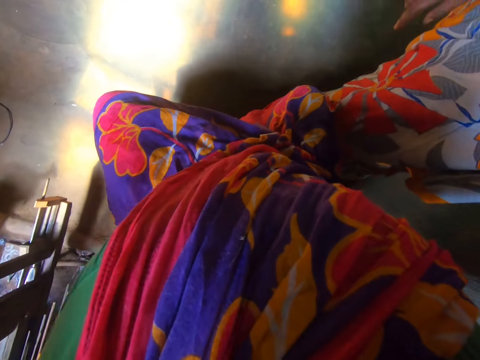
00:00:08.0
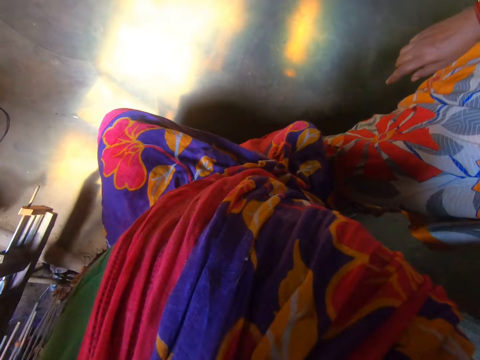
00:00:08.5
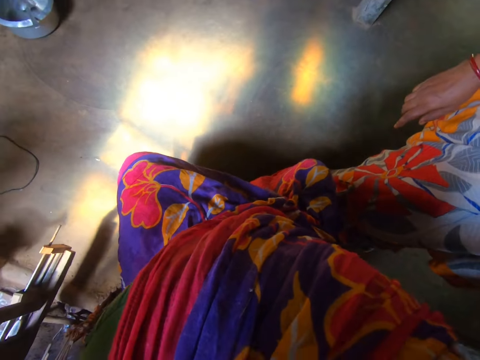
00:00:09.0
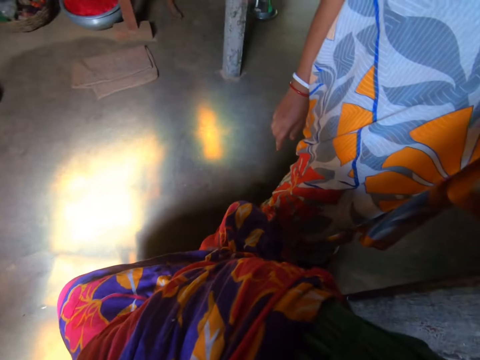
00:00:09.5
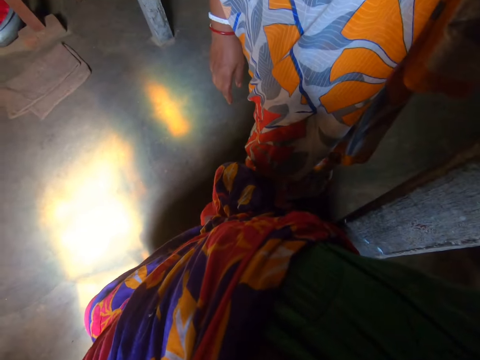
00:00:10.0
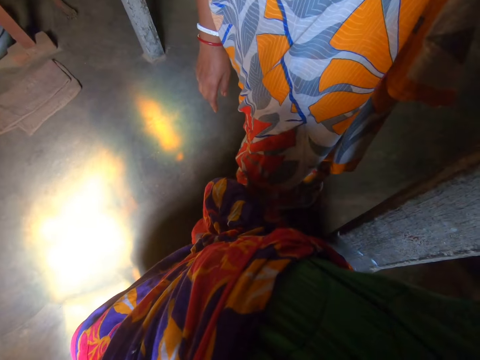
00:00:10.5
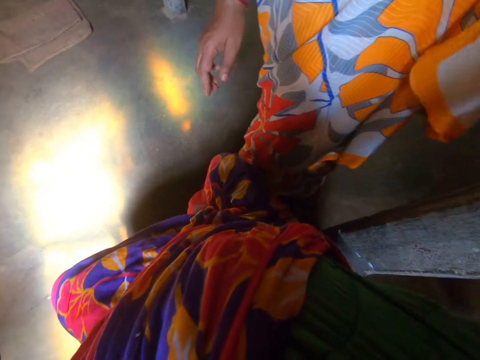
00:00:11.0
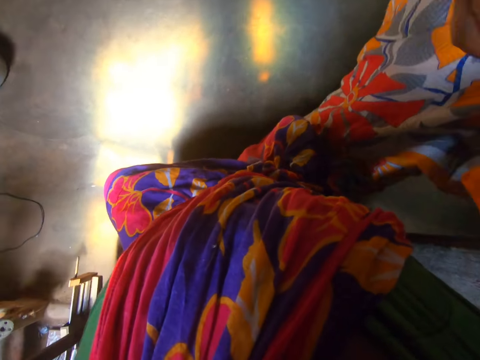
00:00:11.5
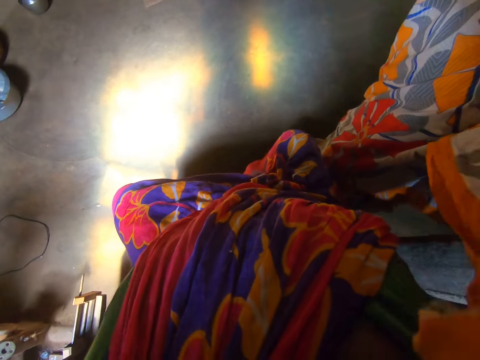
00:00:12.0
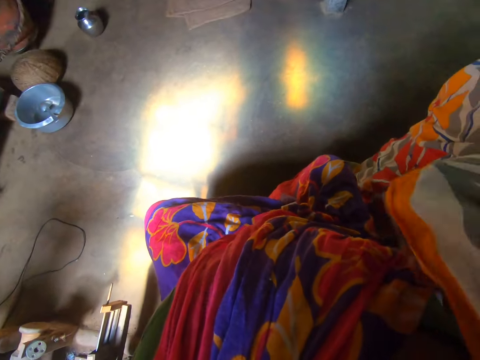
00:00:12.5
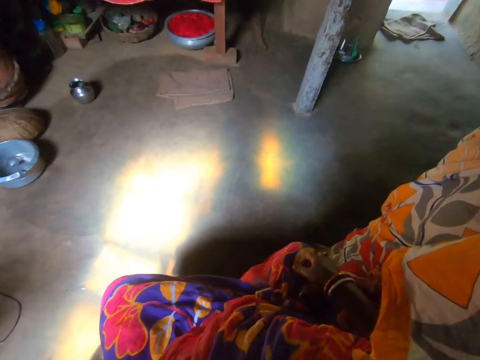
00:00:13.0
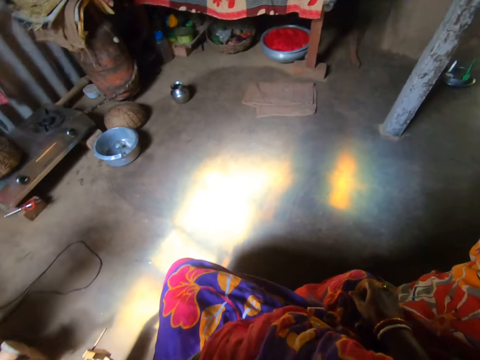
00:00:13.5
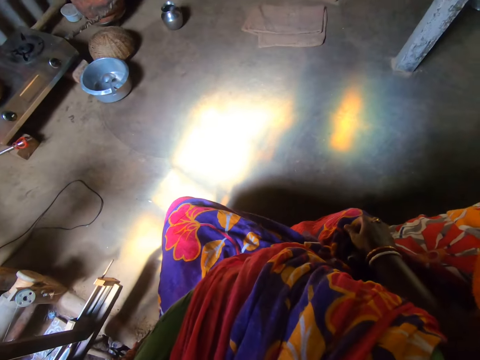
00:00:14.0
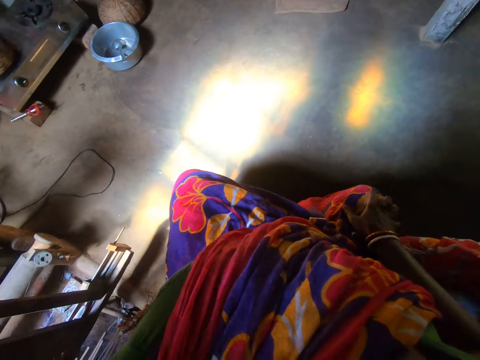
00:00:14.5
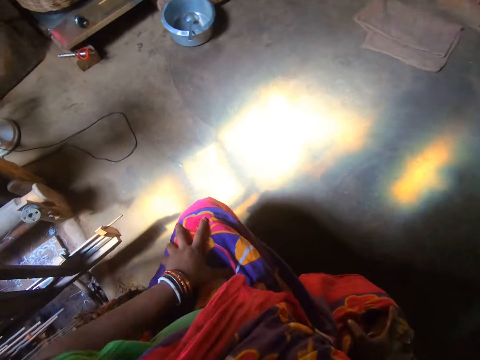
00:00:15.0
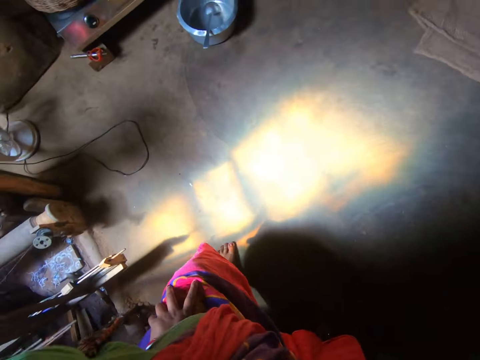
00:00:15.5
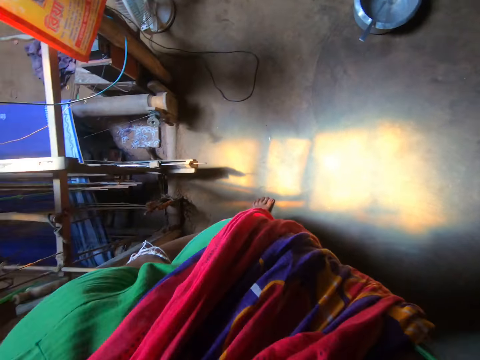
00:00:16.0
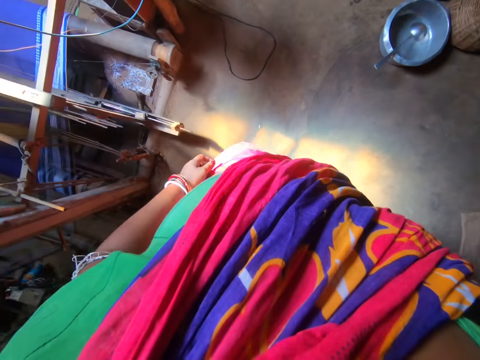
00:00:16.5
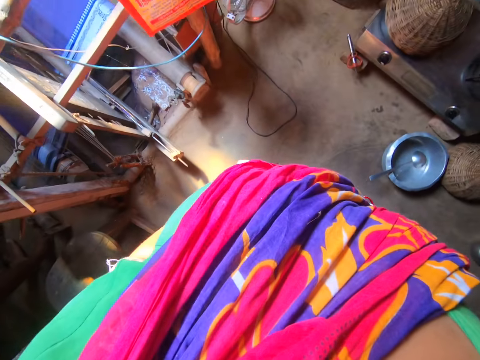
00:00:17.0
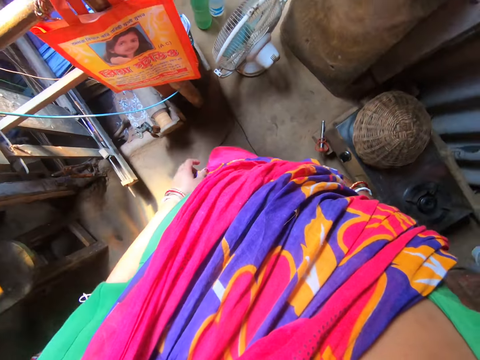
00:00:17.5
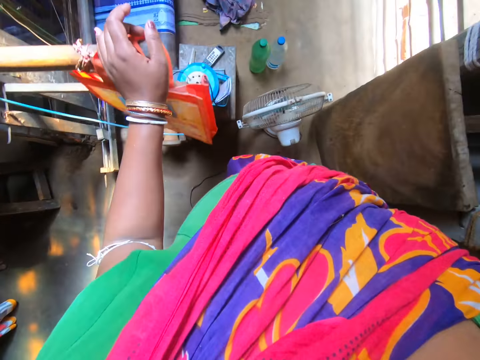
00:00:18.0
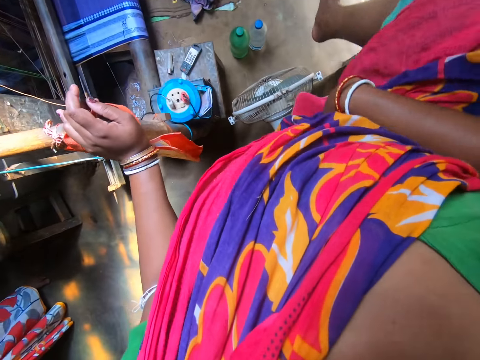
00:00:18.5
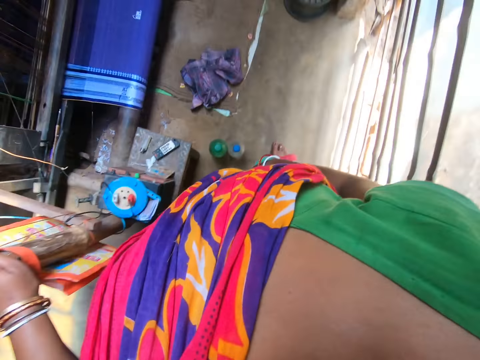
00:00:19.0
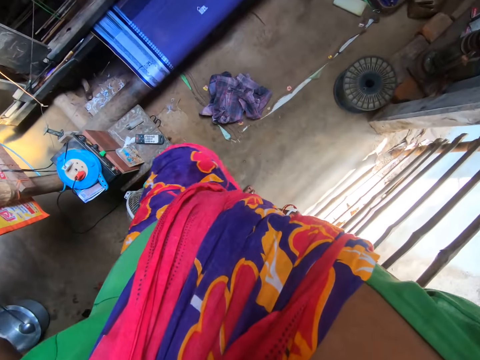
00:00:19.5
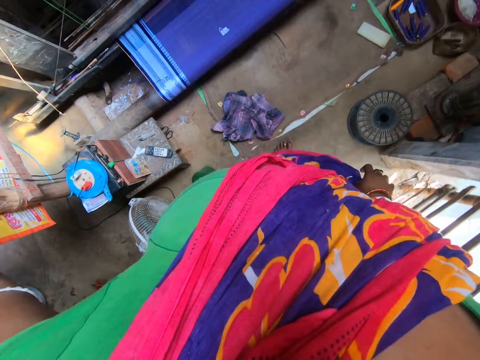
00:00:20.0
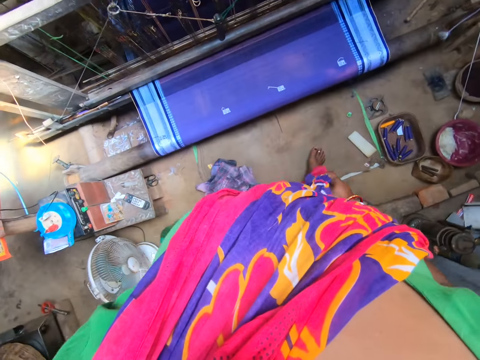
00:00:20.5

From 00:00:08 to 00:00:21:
The camera wearer adjusts a camera. They interact with a lady. They adjust the camera. They walk around a room.

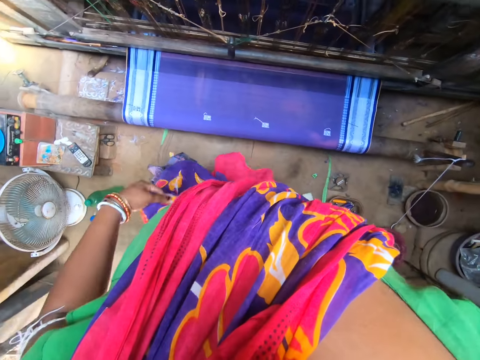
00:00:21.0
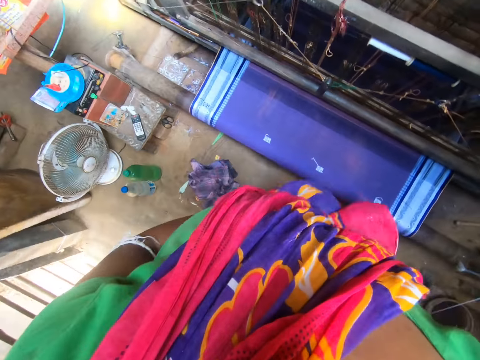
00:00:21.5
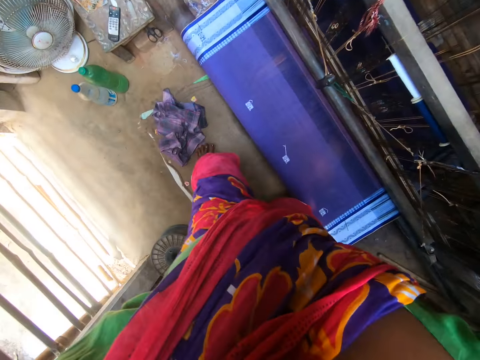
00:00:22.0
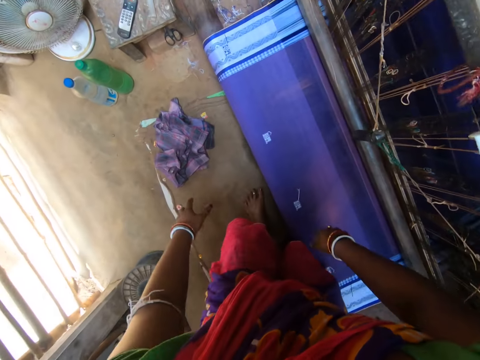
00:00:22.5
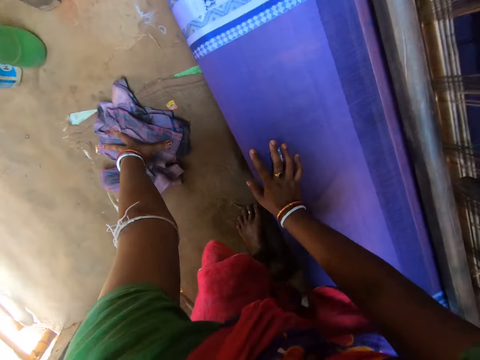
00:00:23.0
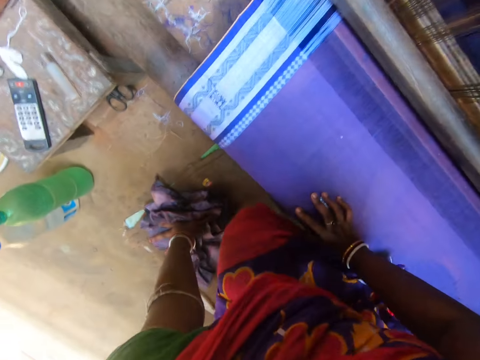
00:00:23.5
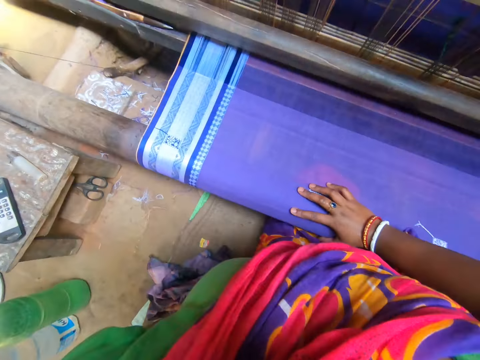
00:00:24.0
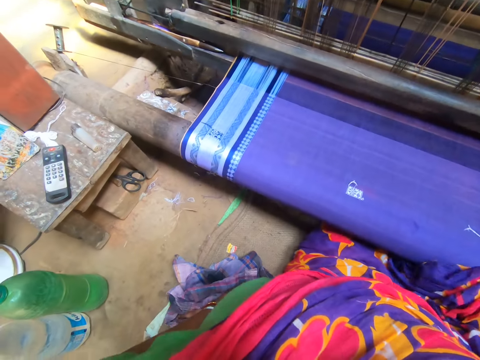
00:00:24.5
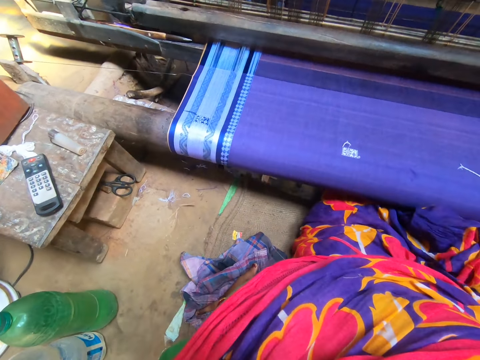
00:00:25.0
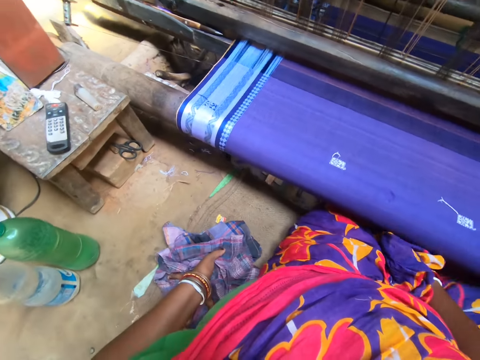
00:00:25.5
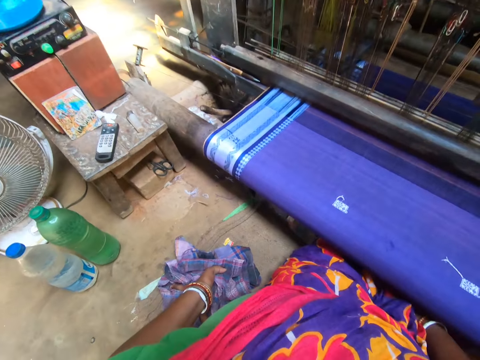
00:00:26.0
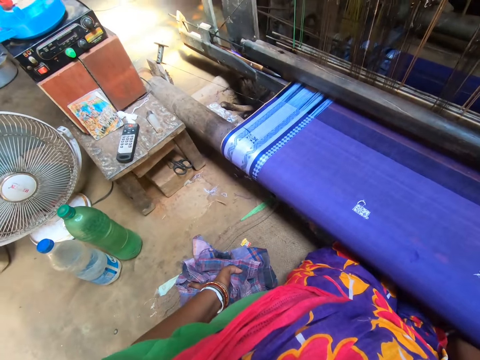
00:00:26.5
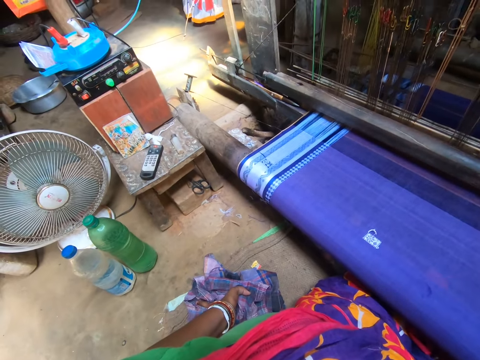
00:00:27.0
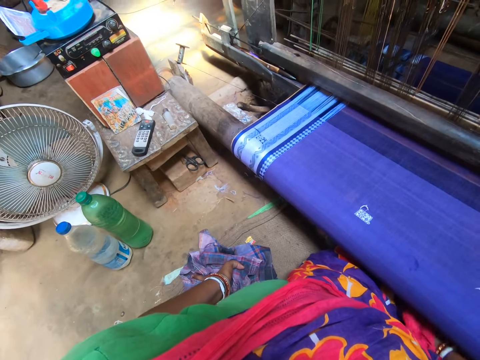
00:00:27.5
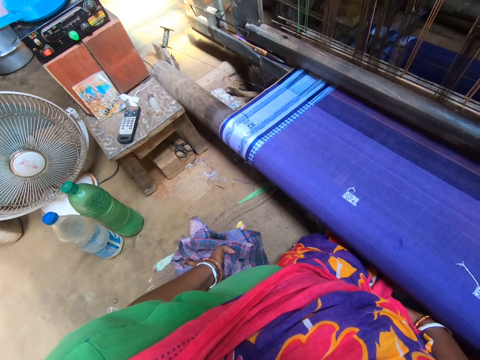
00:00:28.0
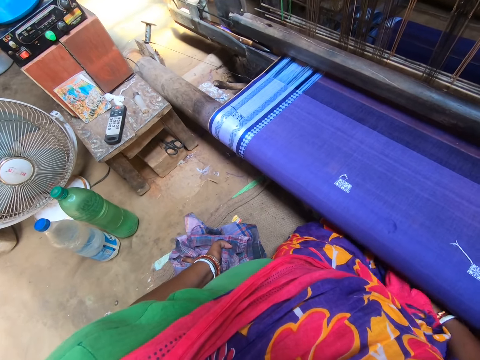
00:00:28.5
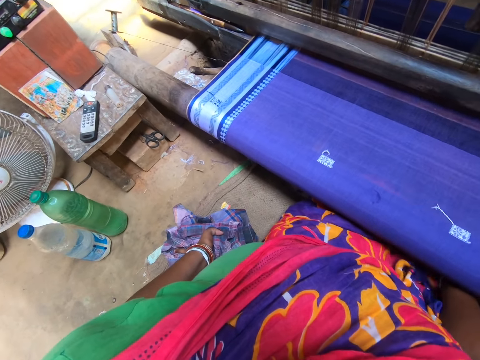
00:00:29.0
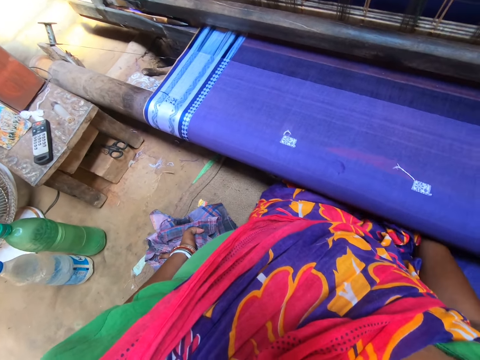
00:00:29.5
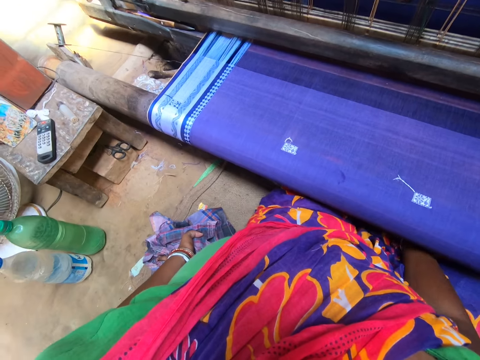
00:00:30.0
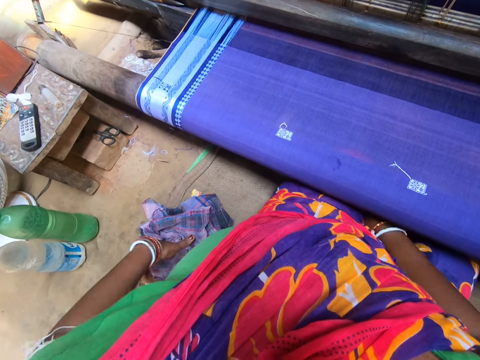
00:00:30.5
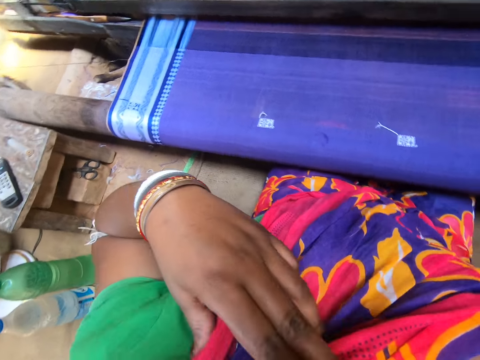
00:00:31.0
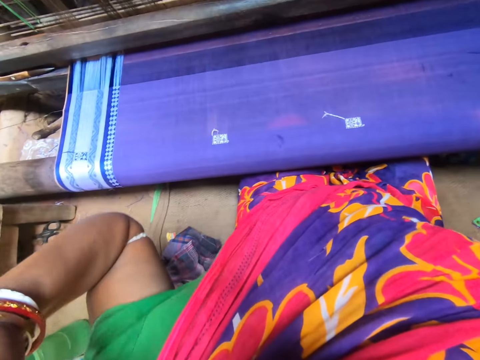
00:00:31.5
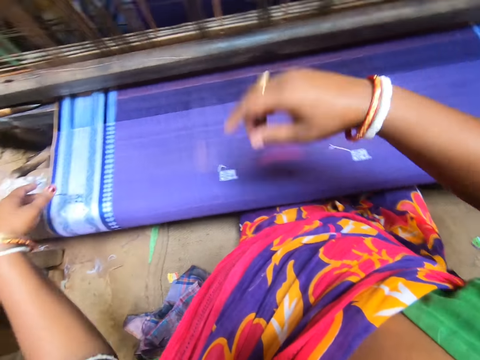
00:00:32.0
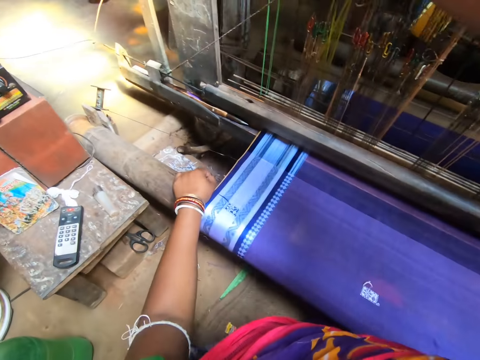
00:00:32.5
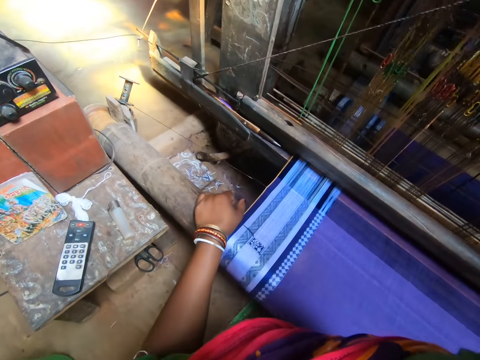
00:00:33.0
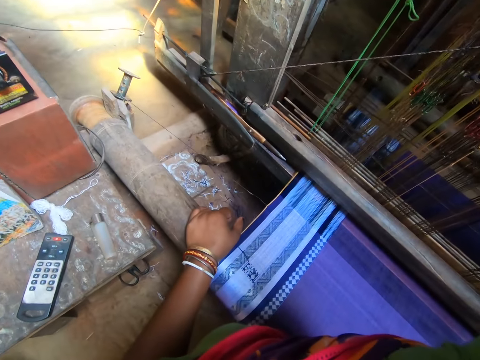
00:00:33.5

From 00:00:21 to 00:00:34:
The camera wearer touches a cloth on the loom machine with her left hand. She sits on a floor. She kneels down on the floor. She looks around a room. She interacts with a lady. She adjusts a piece of cloth on her thighs. She lifts up her hand.
